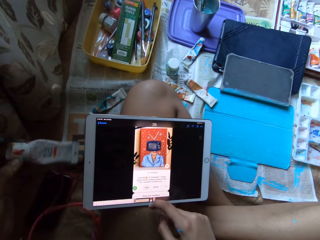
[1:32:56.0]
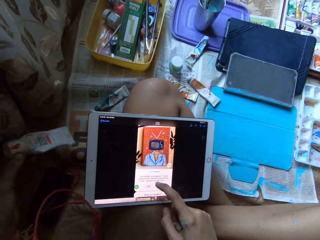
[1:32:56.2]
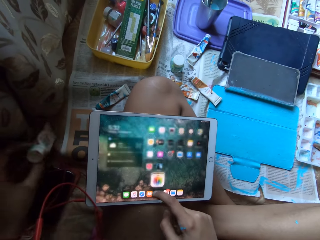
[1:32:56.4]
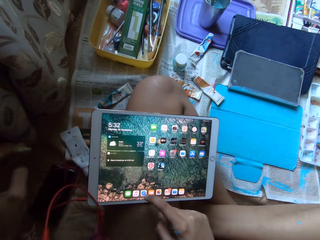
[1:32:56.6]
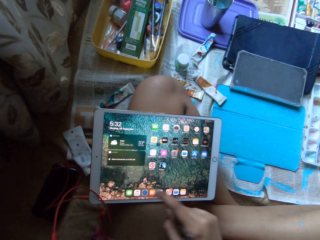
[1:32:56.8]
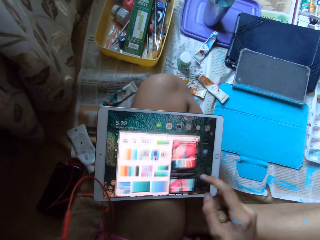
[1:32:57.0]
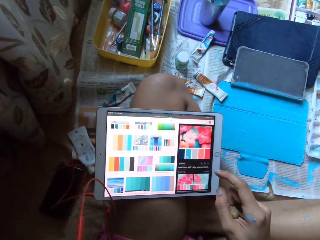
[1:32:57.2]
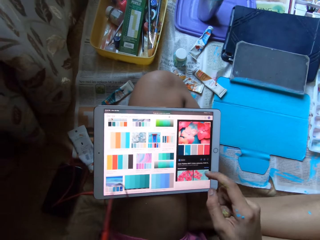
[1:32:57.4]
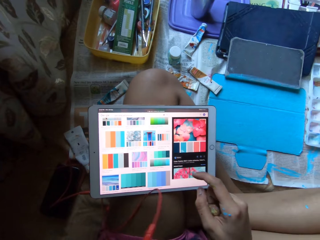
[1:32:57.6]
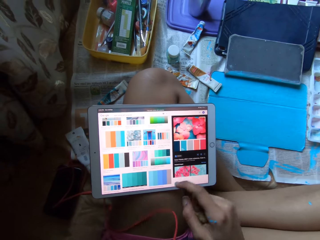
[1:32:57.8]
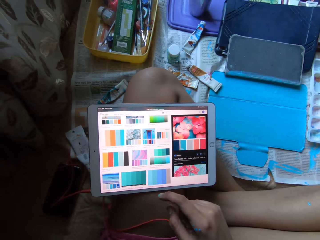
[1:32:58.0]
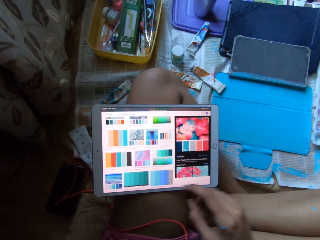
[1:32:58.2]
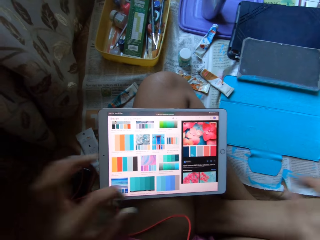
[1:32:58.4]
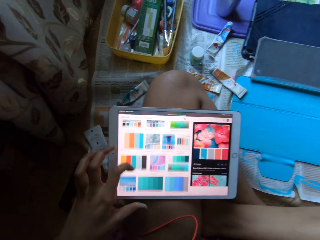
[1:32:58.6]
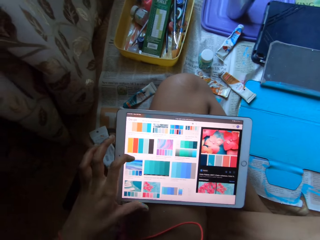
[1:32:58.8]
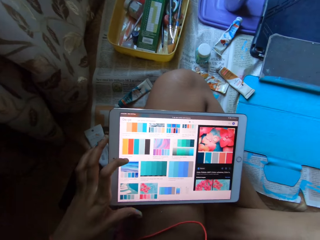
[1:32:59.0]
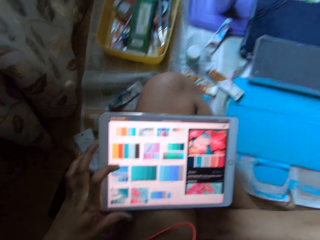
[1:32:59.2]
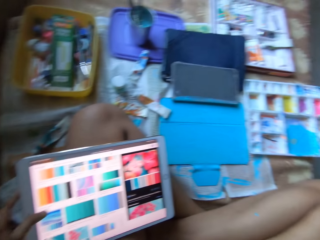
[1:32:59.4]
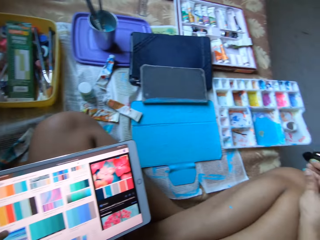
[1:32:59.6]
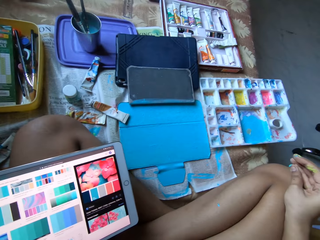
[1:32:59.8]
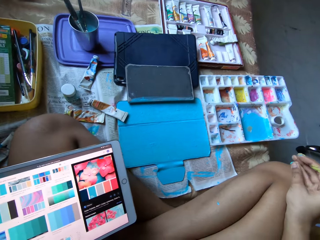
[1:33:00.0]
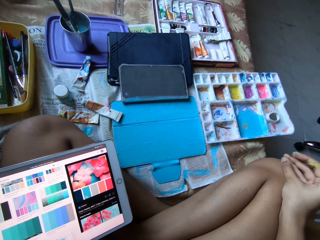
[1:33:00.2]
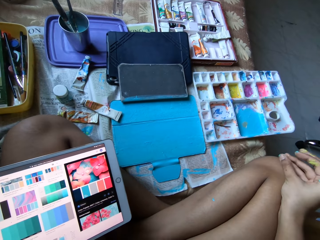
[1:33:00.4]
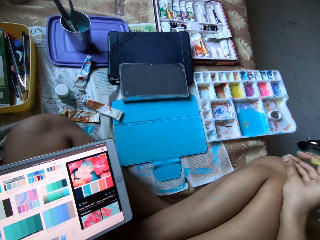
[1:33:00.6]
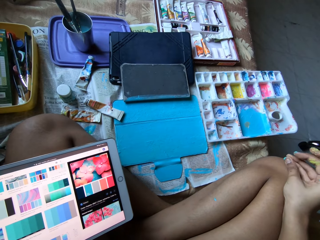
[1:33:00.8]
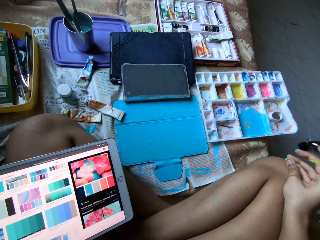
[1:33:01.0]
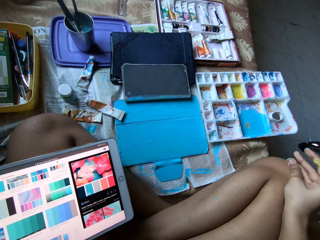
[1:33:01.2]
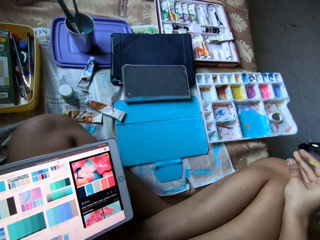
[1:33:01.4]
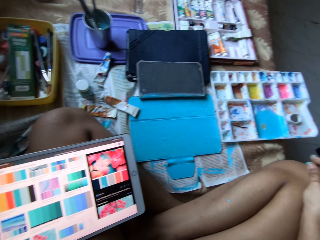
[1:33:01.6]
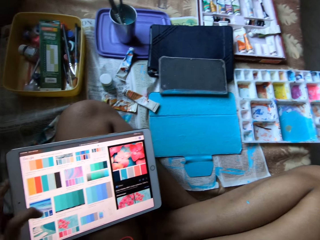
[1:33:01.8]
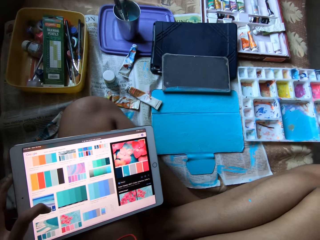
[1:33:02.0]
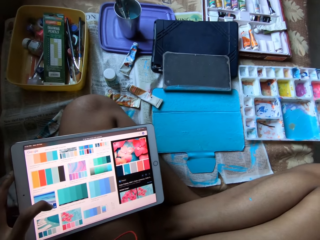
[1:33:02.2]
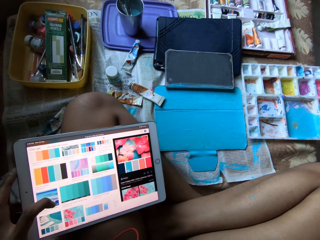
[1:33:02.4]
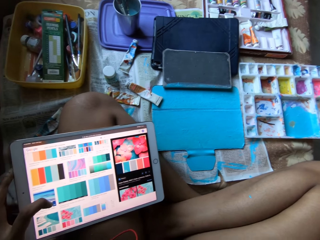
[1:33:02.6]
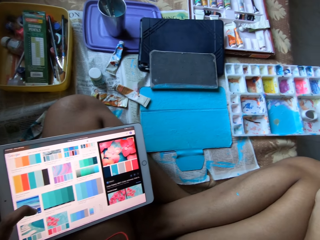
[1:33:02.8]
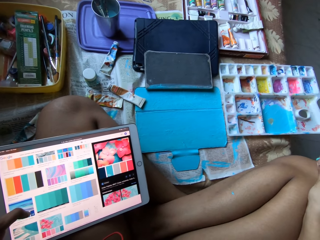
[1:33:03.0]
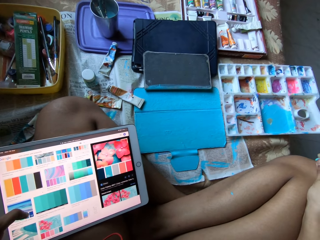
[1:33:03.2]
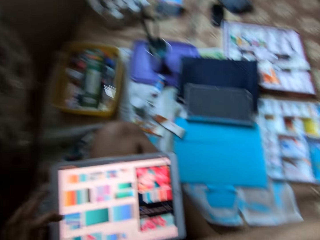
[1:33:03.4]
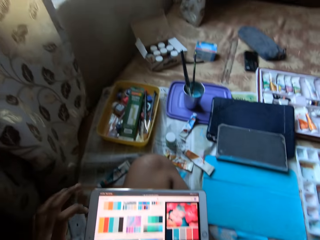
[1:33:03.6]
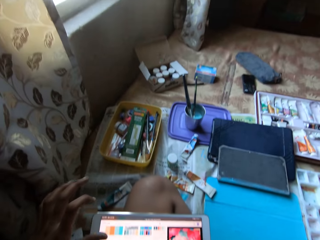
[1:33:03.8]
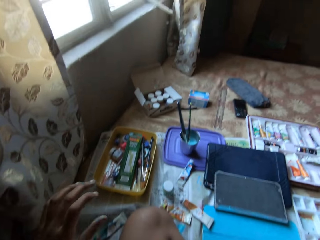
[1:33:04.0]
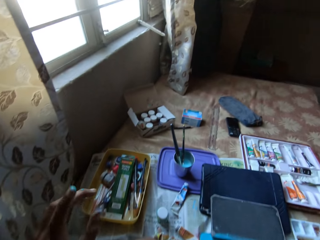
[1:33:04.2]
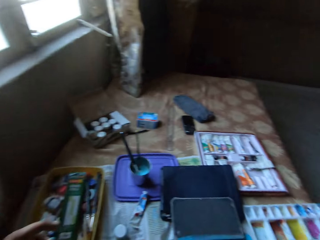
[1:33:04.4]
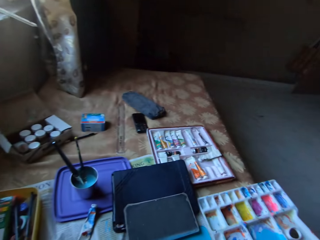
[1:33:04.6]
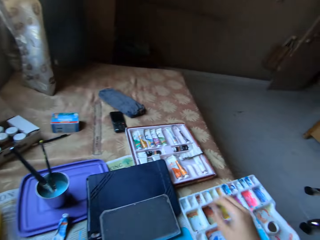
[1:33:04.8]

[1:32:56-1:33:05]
The camera wearer operates the tablet on her left leg with her right hand. She clicks on the screen with her right hand. She drops the paint tube on the bed with her left hand. She scrolls with her left hand. She operates the tablet on her left leg with her left hand. She rubs her right fingers together on her right leg. She removes paint from her fingers.

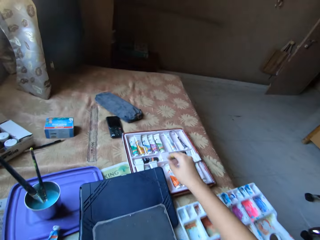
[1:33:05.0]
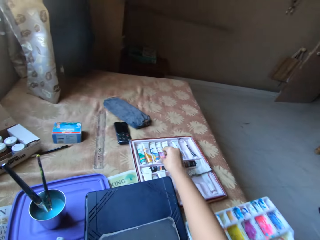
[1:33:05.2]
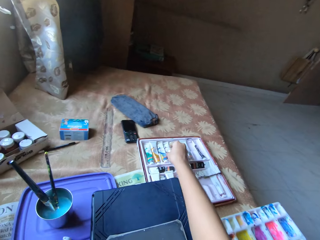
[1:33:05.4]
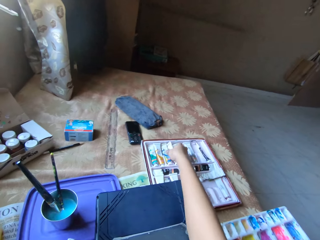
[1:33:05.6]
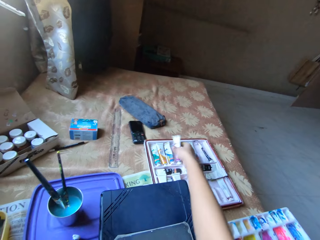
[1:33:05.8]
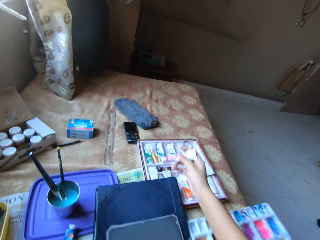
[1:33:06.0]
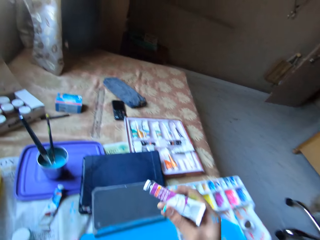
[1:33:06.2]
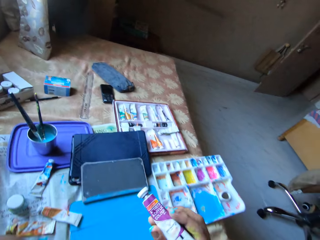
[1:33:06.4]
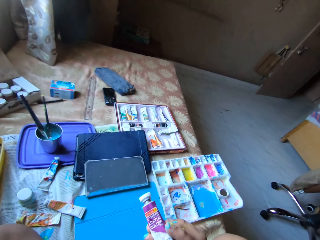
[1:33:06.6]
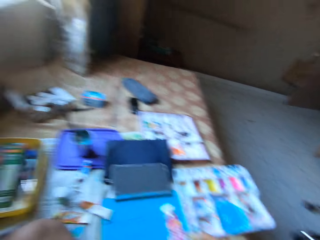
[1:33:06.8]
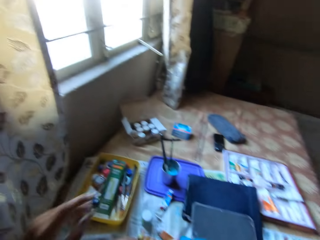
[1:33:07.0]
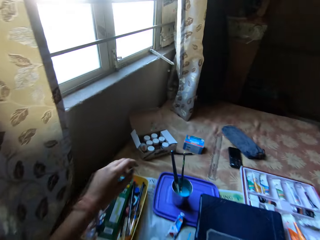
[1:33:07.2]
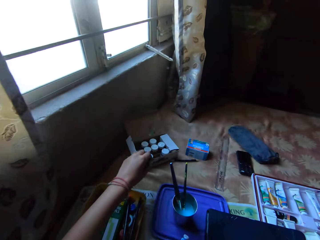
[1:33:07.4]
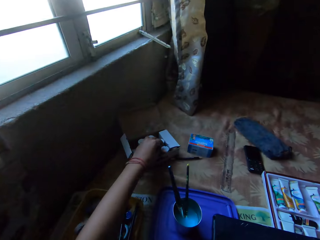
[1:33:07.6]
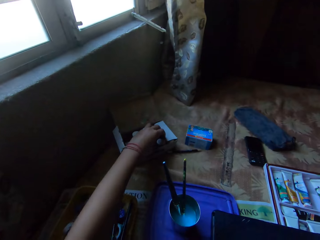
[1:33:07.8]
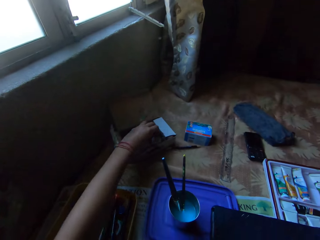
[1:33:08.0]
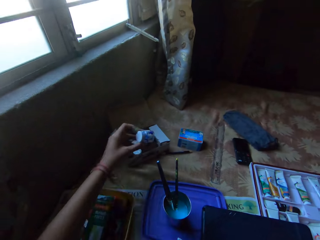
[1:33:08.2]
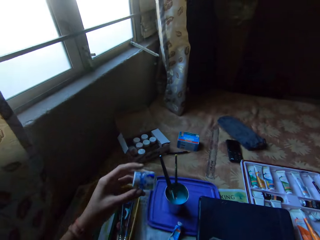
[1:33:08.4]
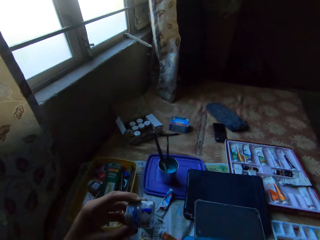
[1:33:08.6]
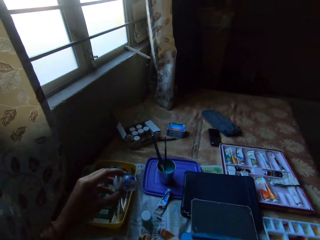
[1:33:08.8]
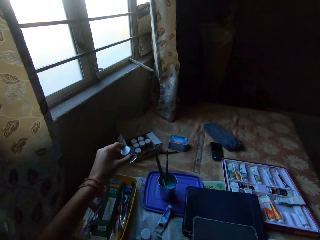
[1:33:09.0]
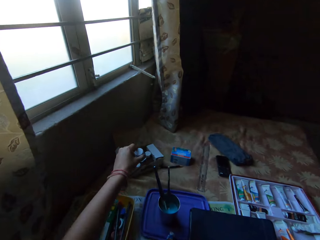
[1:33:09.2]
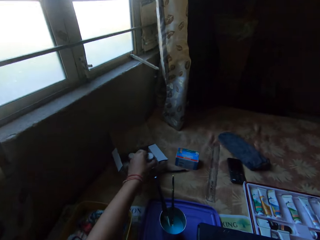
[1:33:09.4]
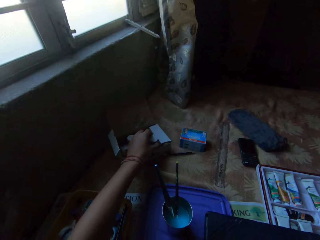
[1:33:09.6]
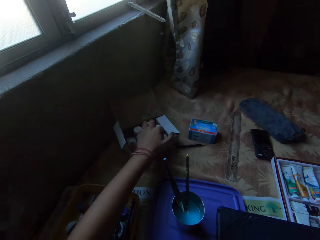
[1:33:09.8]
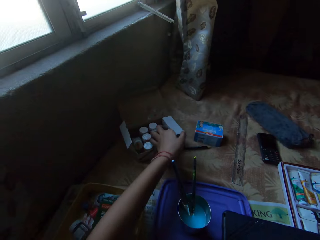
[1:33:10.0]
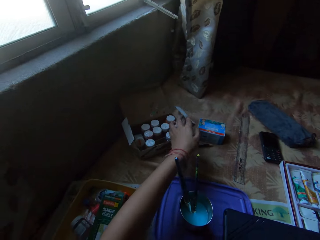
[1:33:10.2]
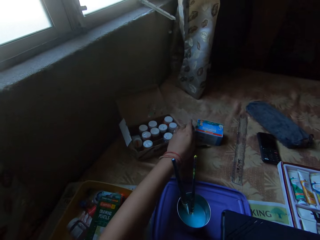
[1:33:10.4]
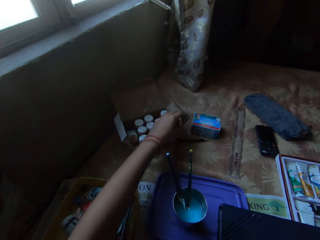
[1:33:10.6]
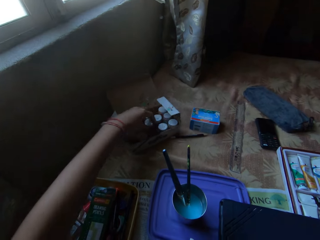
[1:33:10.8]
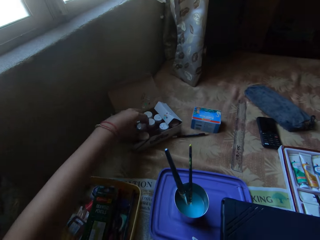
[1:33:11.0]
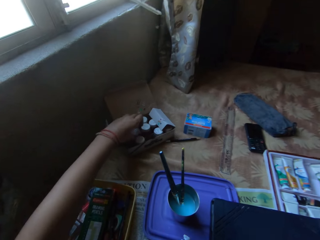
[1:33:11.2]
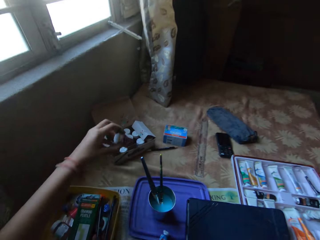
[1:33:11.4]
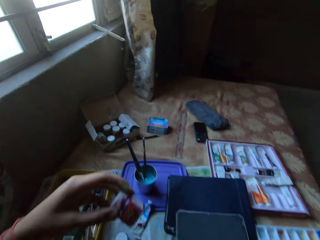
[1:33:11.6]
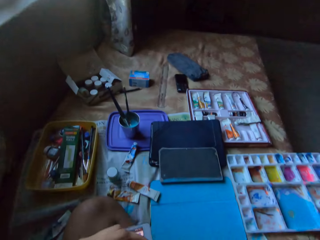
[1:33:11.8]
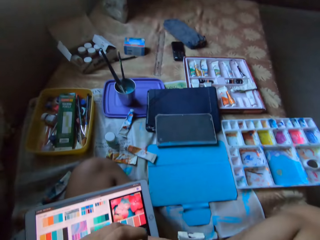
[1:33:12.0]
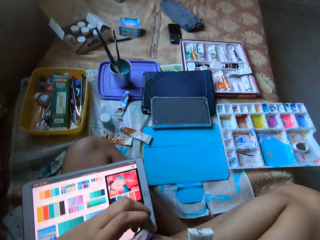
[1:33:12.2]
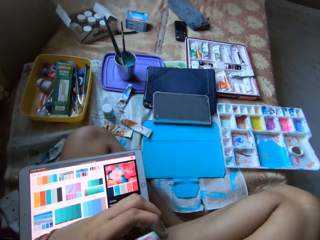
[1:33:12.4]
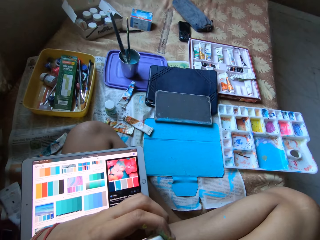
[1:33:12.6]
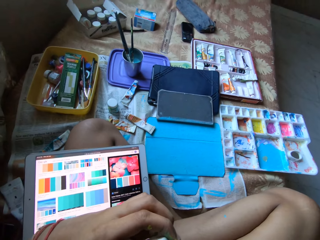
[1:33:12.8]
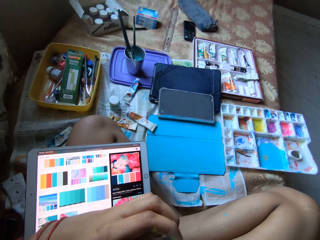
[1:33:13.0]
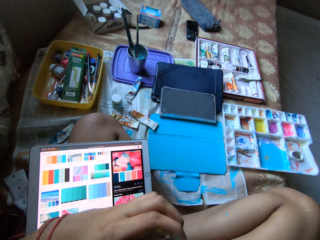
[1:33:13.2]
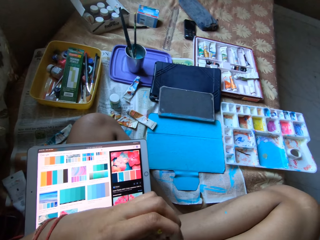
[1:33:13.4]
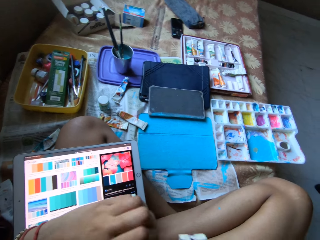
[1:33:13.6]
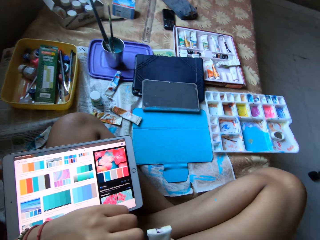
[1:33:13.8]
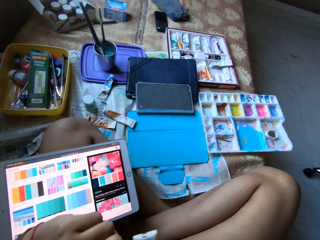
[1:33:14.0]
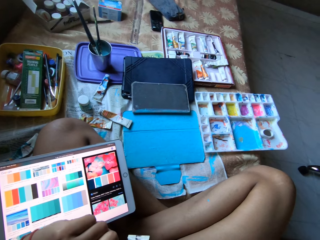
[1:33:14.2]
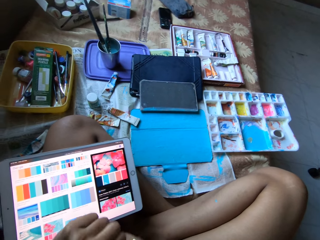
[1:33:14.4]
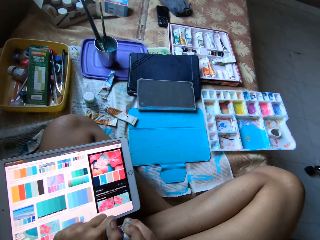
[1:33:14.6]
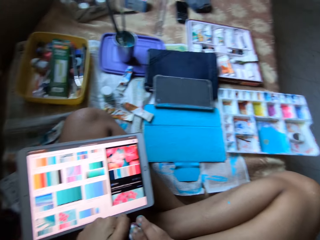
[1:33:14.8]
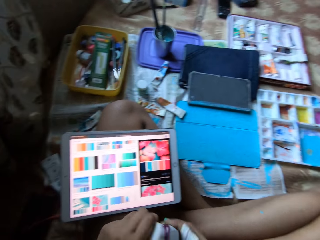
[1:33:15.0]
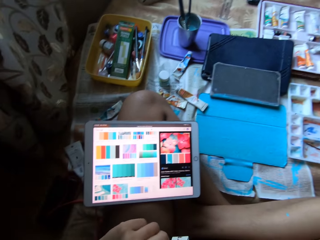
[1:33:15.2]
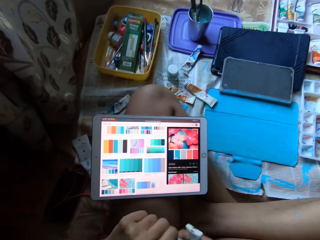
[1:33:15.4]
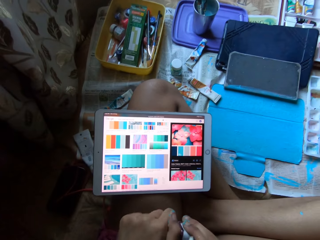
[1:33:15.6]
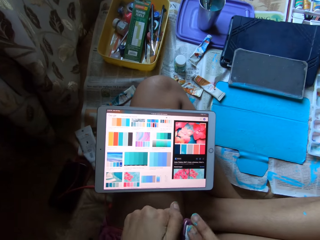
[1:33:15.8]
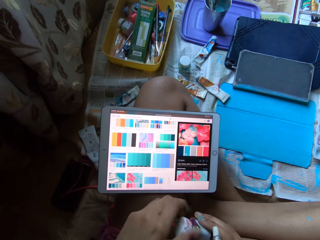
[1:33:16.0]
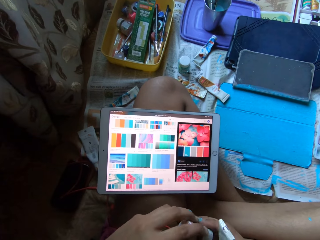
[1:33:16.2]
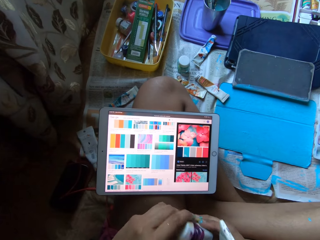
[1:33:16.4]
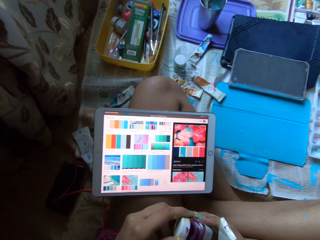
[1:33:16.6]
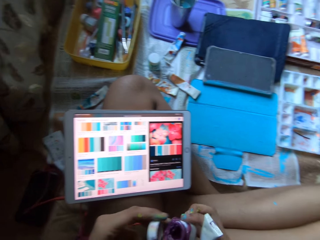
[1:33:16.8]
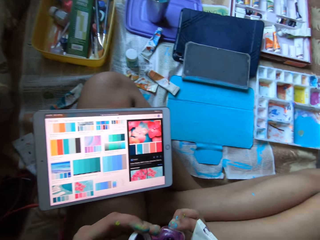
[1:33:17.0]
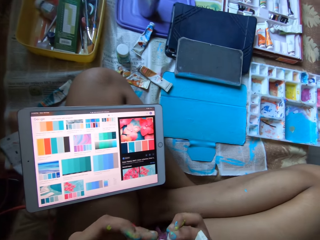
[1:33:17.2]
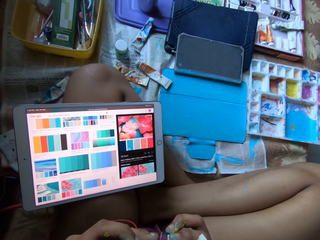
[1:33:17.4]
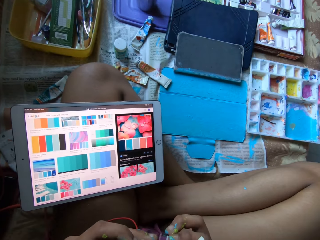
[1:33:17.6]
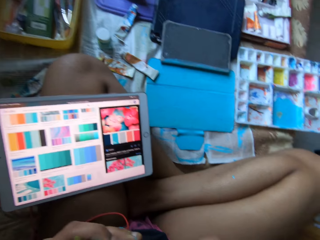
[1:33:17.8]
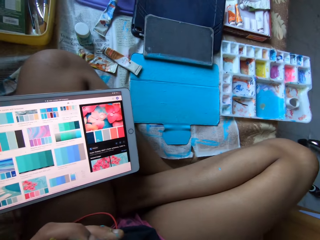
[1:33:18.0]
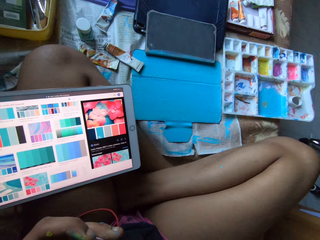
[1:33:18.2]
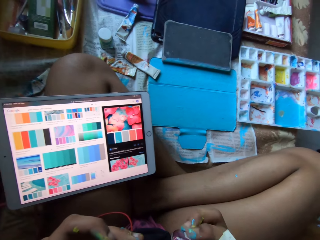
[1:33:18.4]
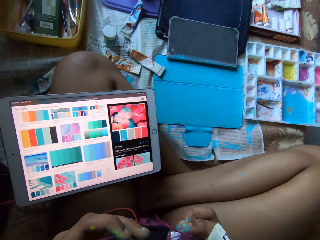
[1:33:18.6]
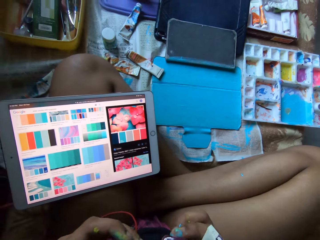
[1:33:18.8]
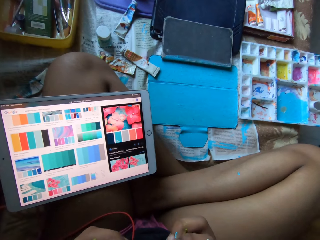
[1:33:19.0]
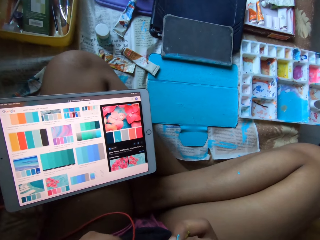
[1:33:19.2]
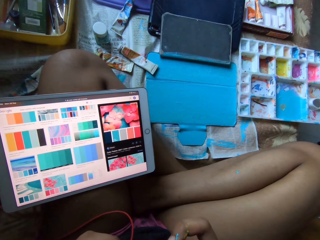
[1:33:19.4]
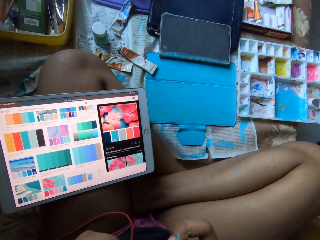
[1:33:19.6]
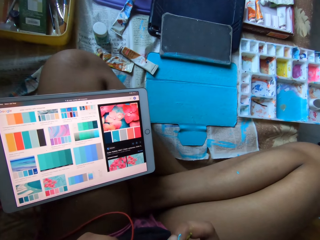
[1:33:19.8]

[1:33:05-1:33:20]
The camera wearer picks up a paint tube from the box of paint tubes with her right hand. She picks up a paint jar or container from a box of paint jars with her left hand. She drops the paint jar in the box of paint jars with her left hand. She moves the outer flap of the box of paint jars outwards with her left hand. She picks up a paint jar from the box of paint jars with her left hand. She looks at the paint container. She opens the paint jar with her hands. She smells the paint container. She removes a dried paint from the paint jar with her hands.
